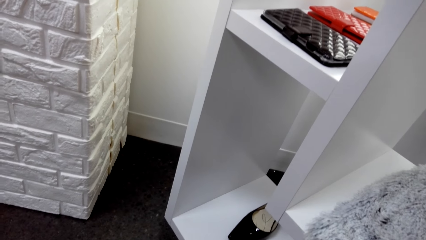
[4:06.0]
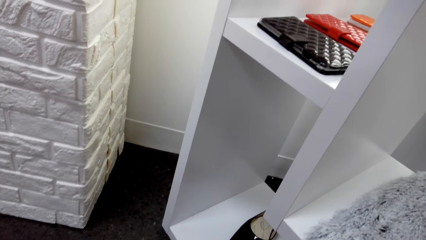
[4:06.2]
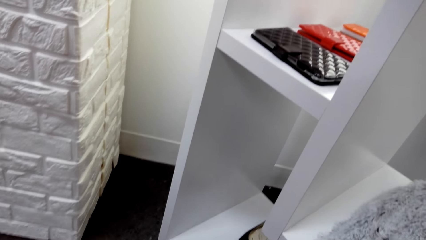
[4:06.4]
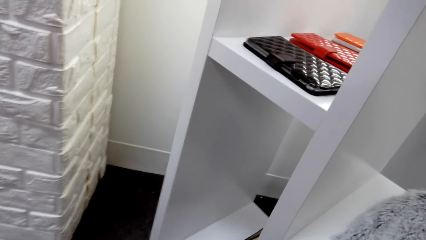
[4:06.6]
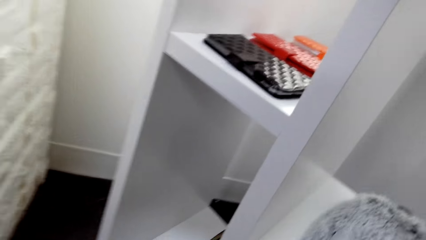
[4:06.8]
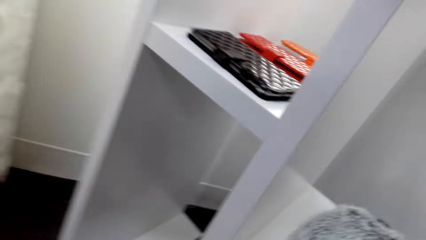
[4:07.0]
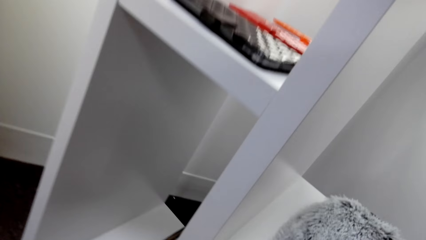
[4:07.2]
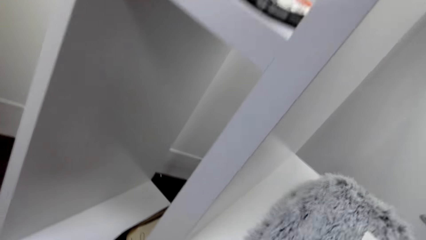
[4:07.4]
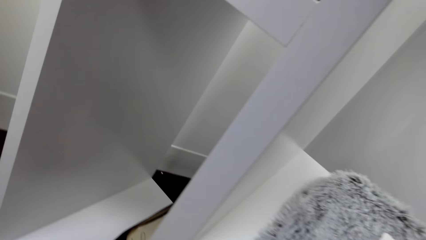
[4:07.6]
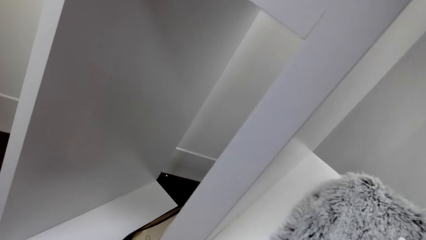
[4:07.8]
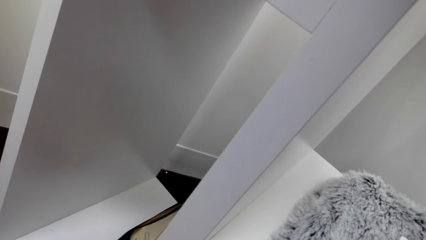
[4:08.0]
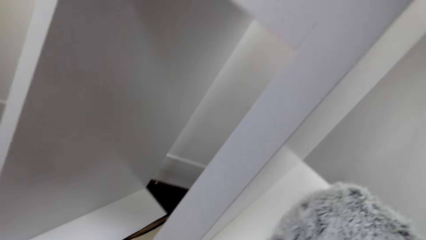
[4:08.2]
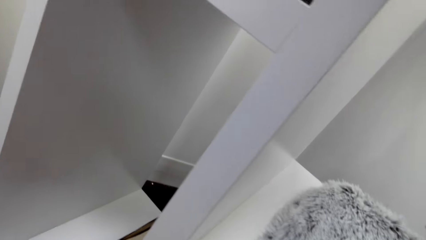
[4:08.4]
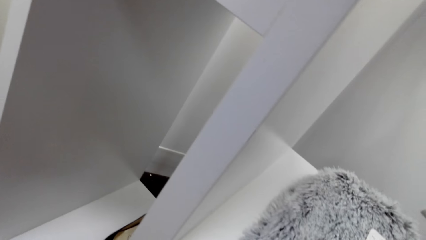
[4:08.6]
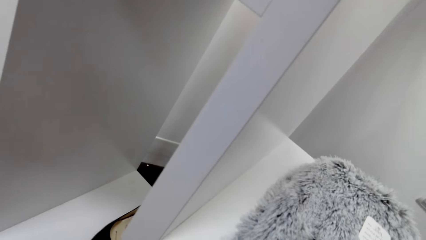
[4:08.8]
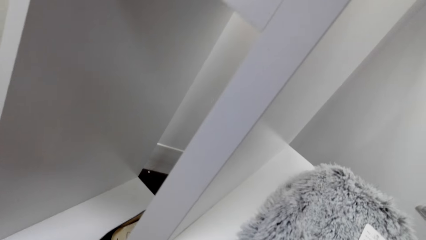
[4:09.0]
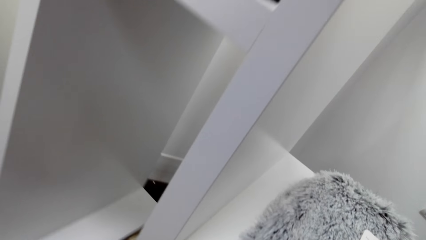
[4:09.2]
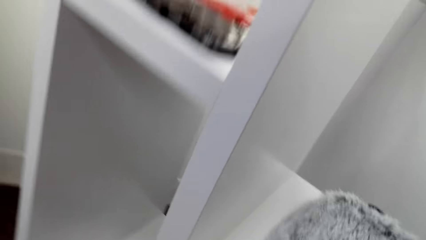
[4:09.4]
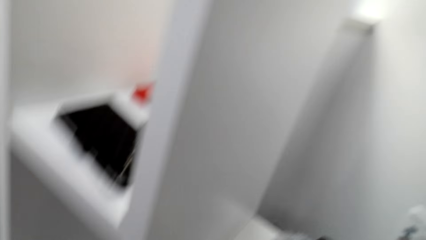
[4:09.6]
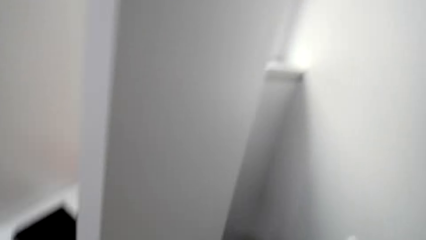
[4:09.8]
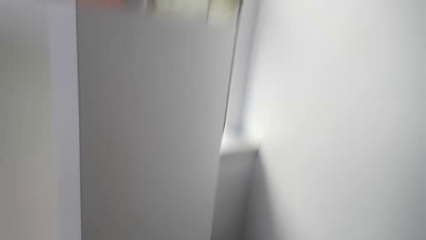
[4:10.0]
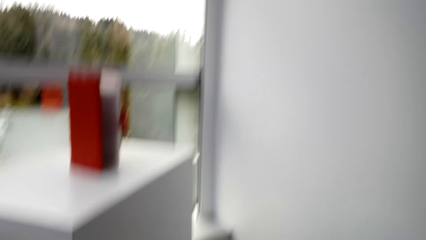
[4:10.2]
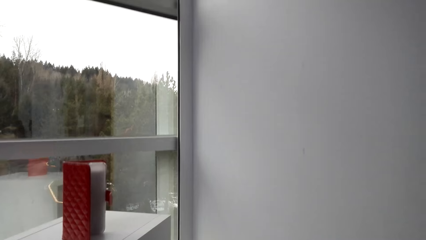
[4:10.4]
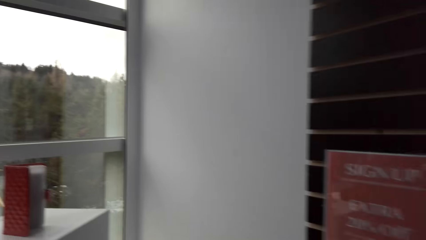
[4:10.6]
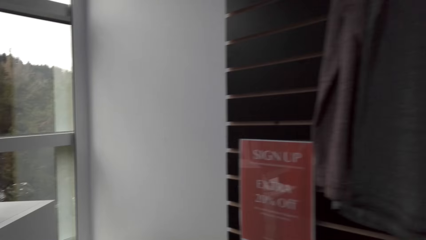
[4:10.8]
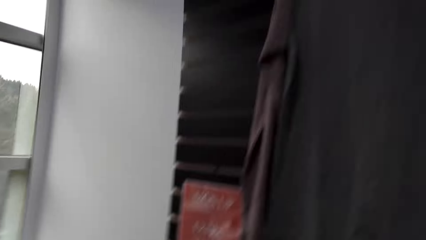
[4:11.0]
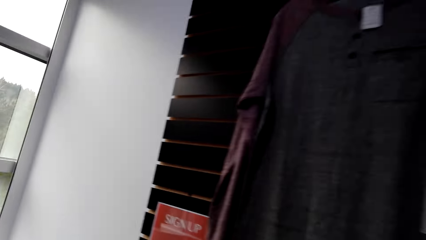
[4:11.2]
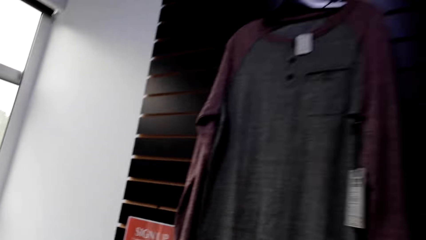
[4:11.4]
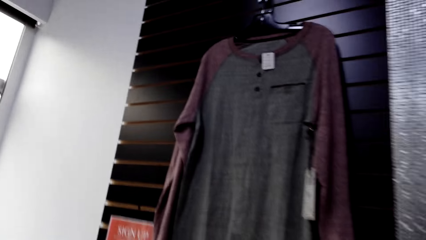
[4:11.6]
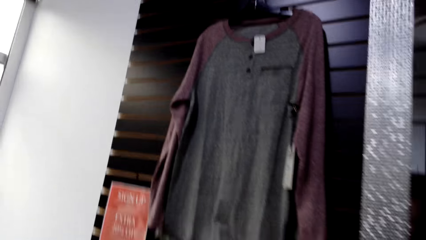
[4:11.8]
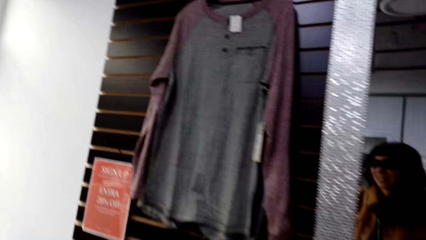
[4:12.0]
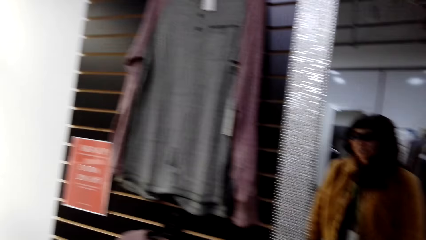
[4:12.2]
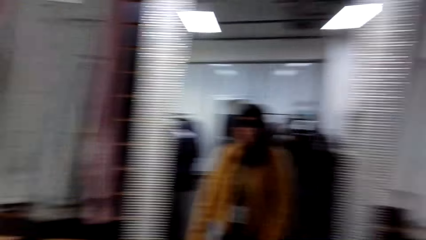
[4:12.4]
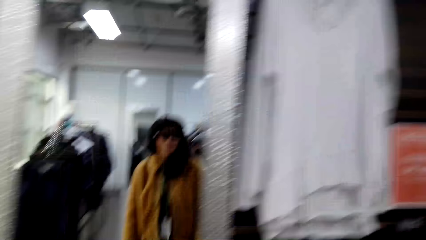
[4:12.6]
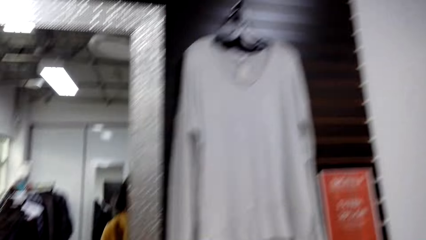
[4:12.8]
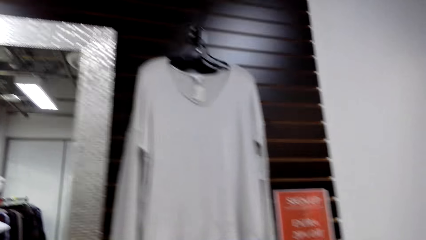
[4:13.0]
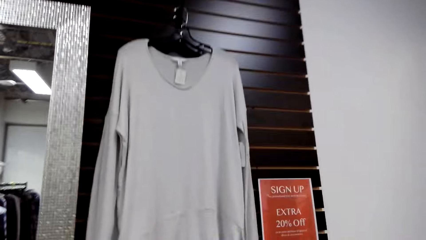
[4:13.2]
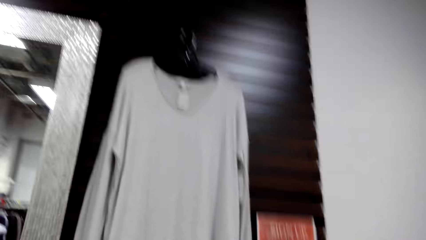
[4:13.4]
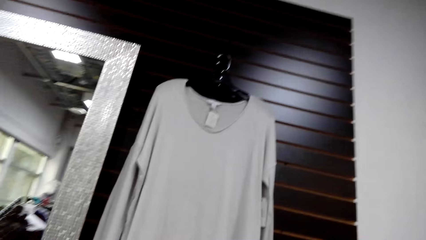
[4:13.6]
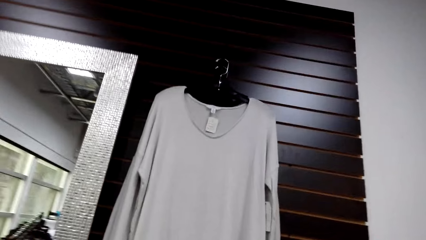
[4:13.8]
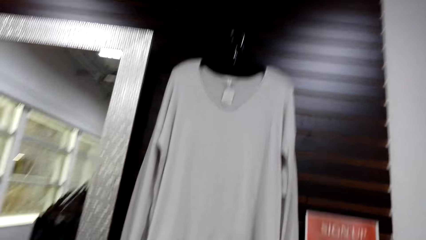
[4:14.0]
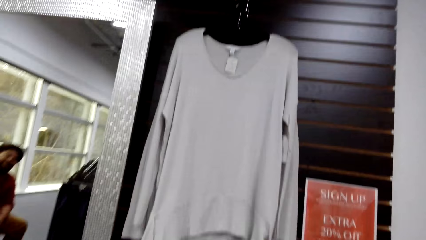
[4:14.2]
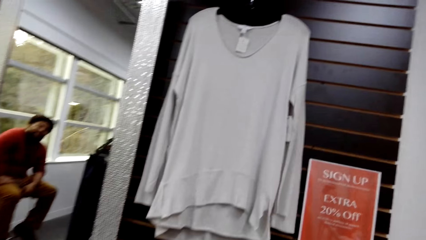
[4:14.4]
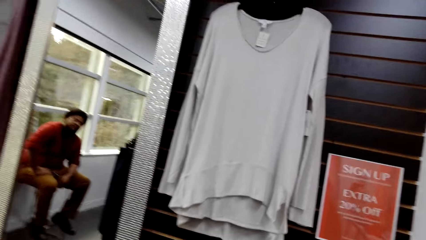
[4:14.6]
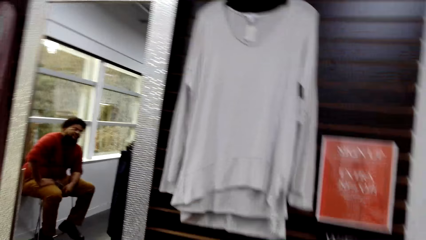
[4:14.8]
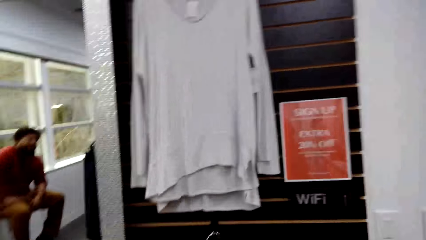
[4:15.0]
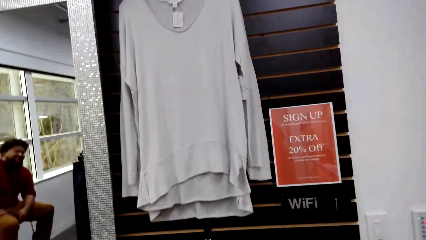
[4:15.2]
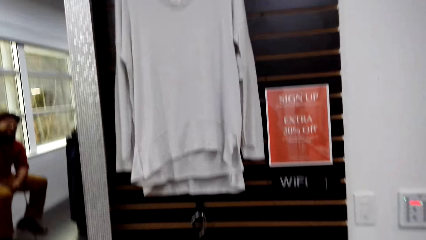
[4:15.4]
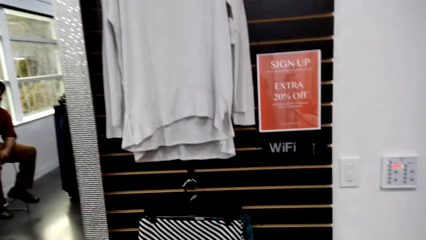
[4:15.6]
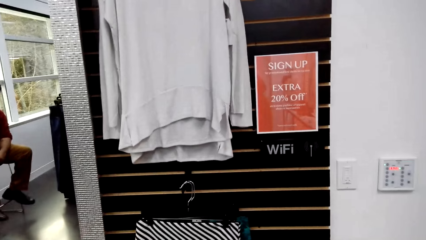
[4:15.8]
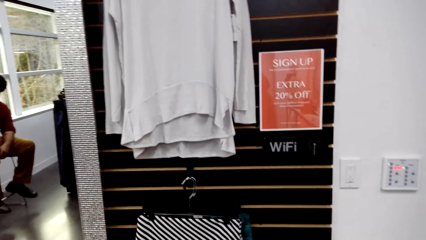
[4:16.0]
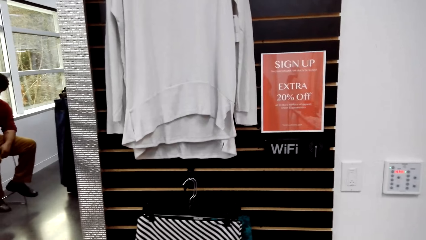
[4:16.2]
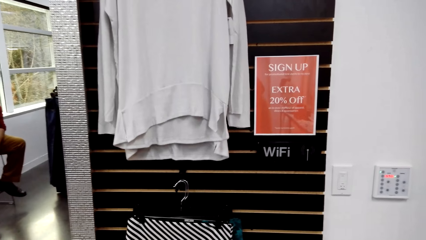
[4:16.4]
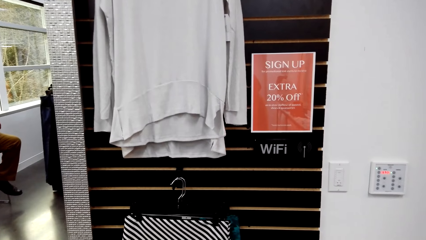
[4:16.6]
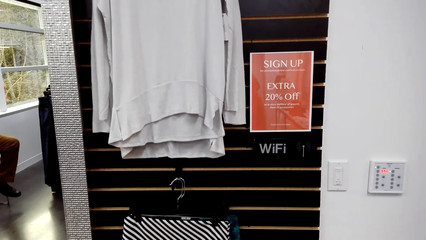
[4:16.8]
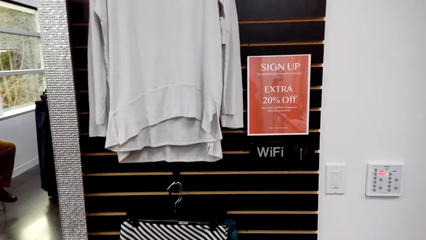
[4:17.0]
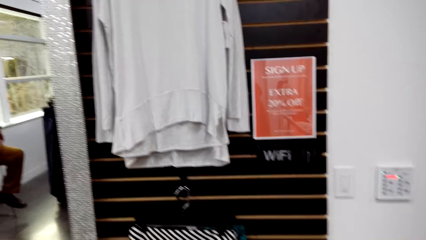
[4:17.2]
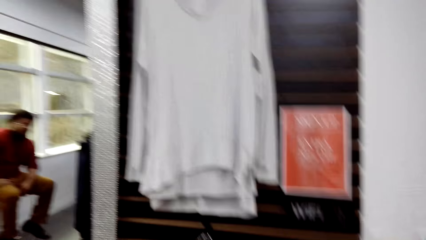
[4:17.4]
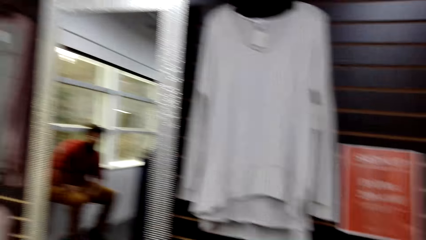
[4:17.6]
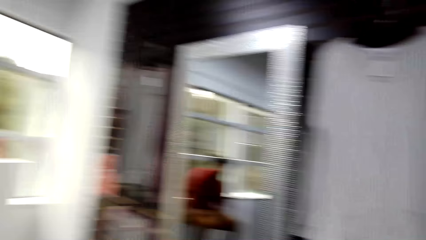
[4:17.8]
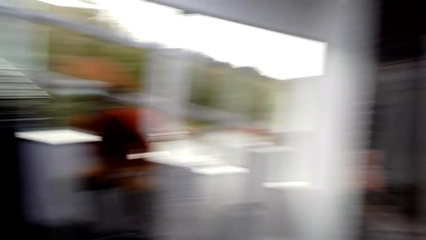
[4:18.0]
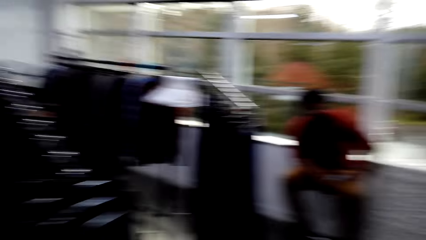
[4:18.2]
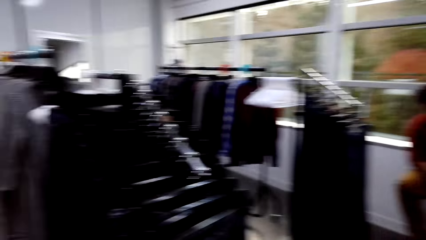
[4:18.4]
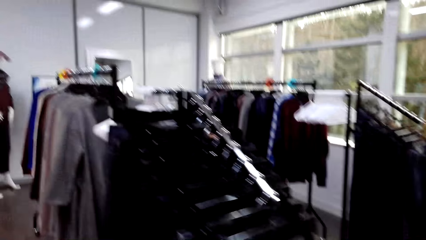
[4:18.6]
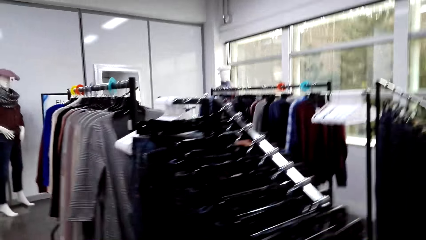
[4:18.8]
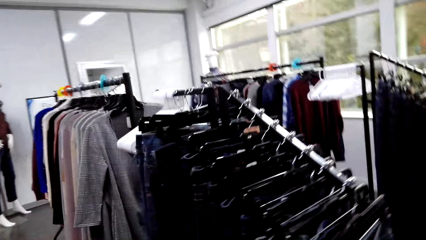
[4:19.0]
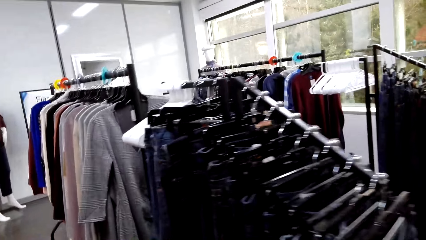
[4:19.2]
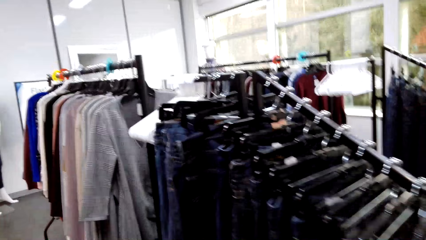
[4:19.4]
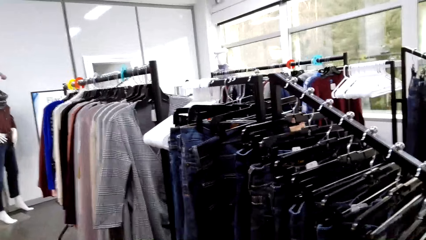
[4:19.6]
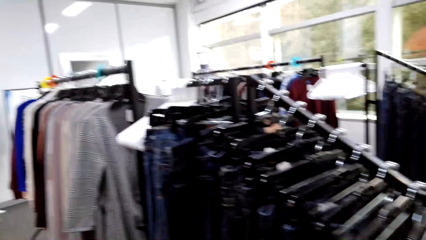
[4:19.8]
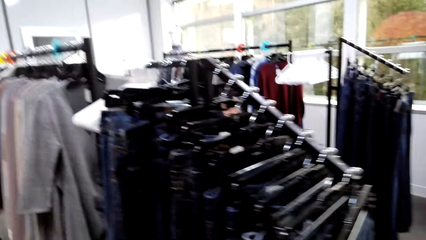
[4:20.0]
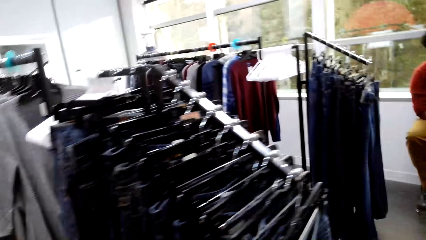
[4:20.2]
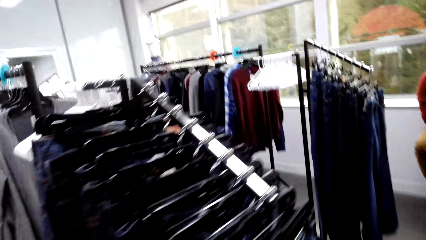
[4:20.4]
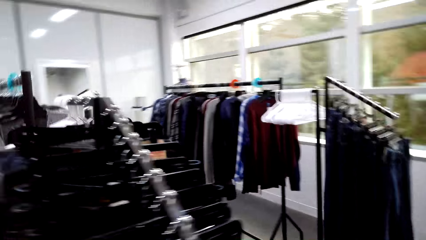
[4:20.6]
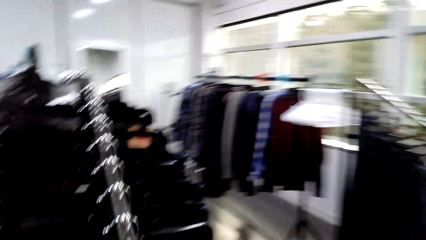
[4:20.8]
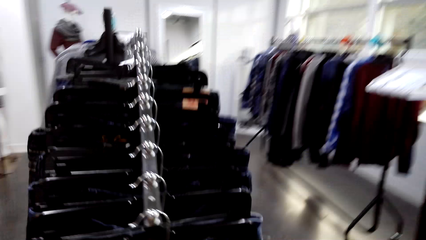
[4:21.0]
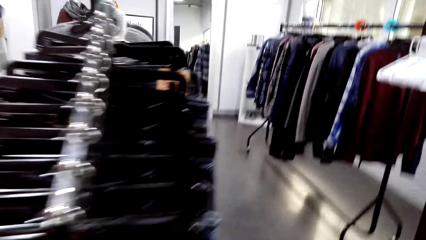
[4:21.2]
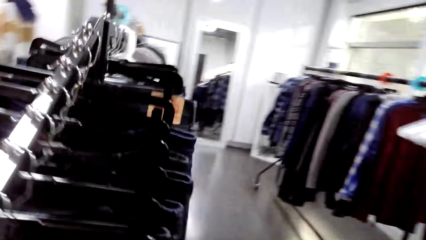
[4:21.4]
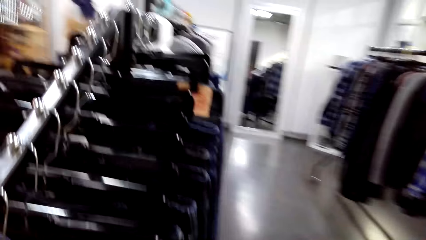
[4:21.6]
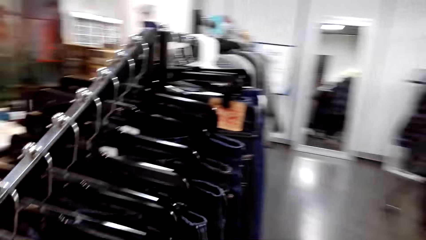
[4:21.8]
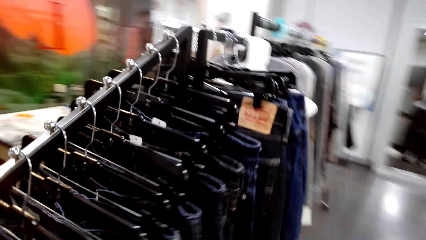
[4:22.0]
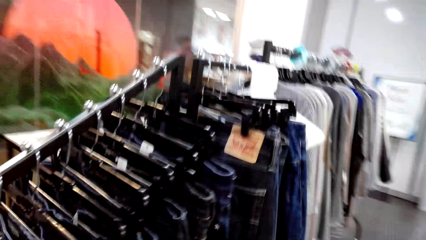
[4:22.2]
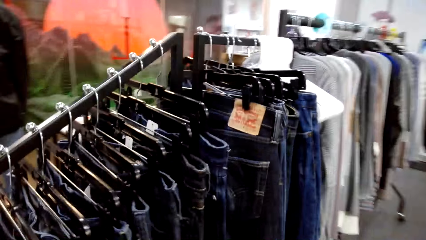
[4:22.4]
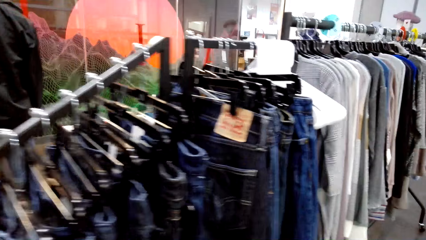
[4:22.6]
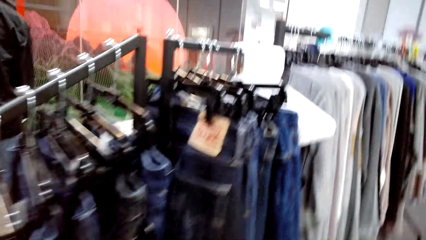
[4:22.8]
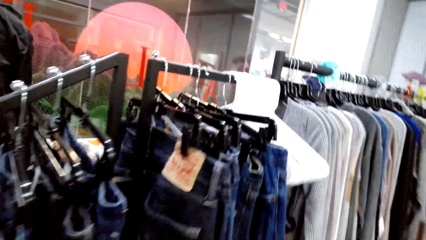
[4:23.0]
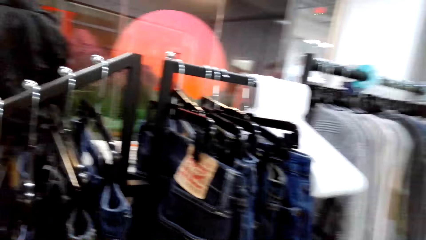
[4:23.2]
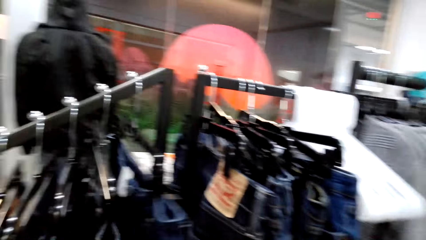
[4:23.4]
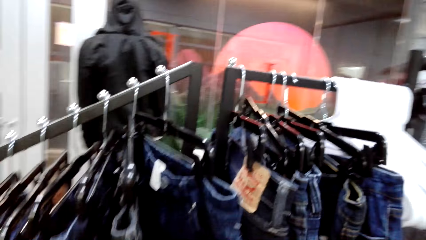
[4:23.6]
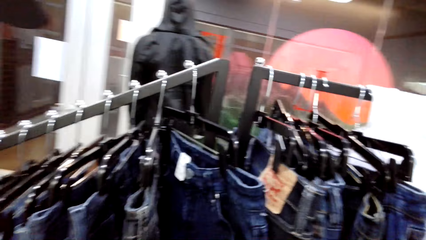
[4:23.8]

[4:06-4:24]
The camera wearer walks to another wall. They talk to a man. They walk to another rack. They talk to the man. They walk along the trousers.
